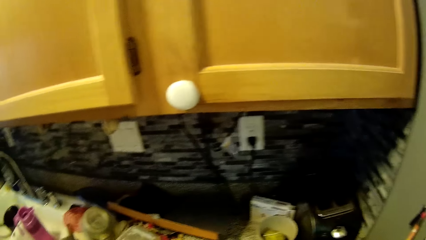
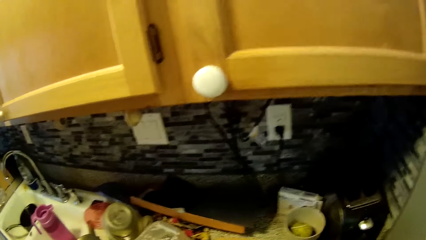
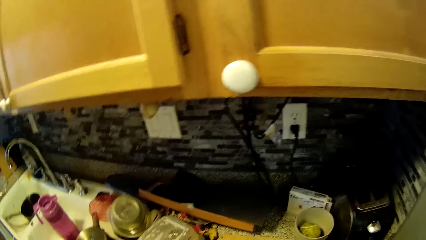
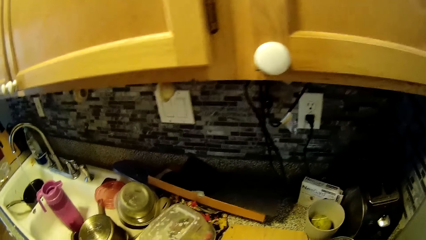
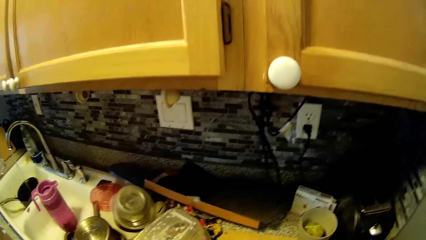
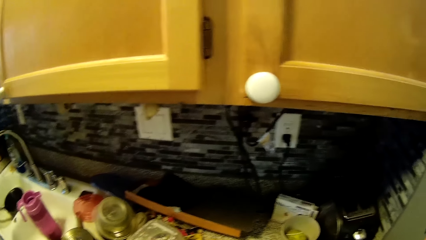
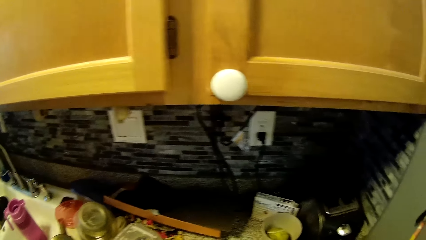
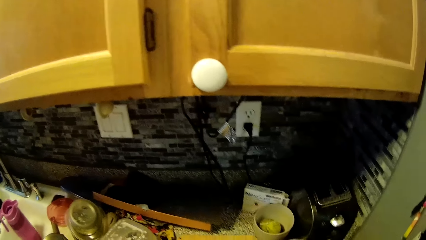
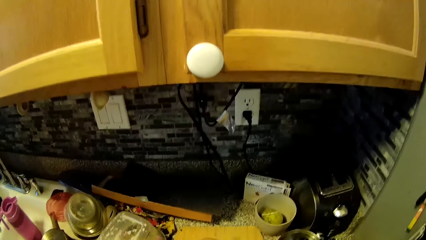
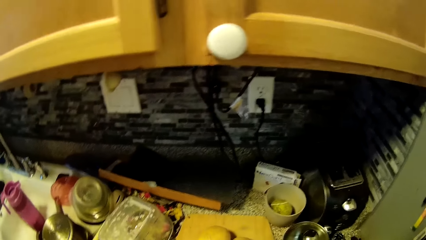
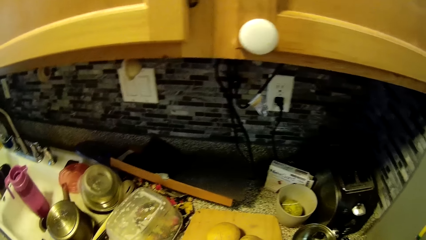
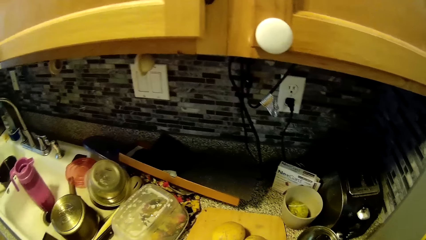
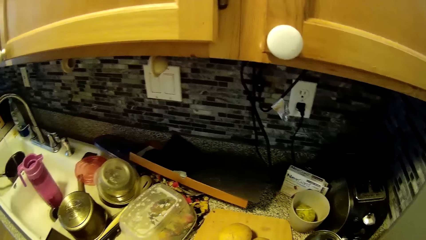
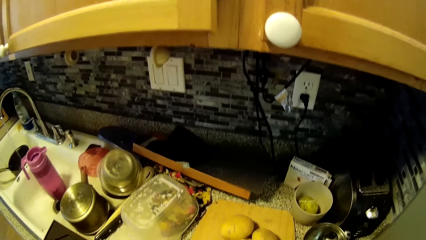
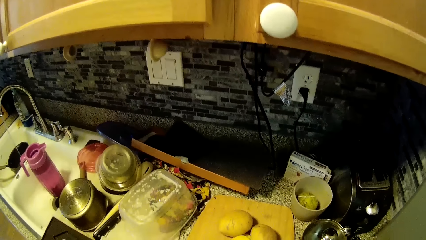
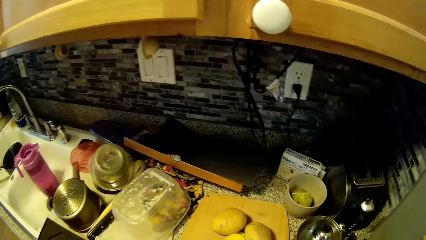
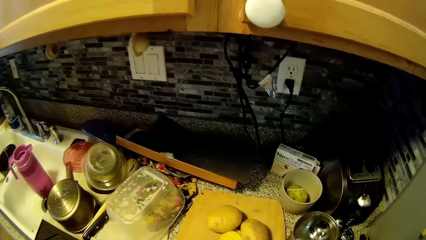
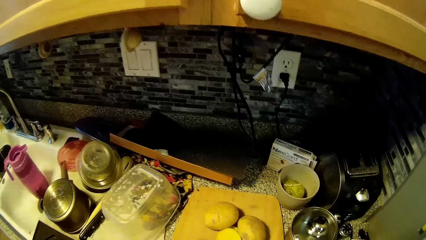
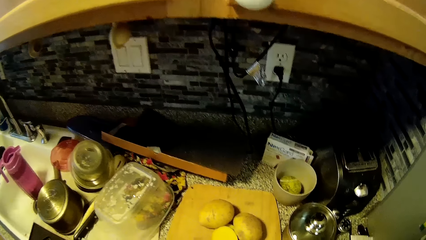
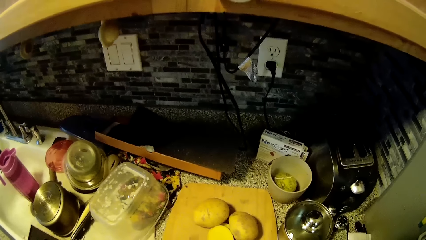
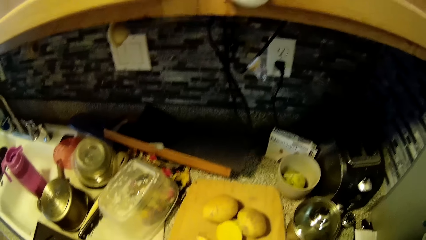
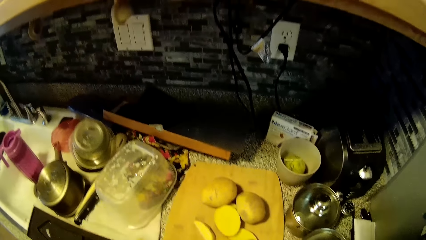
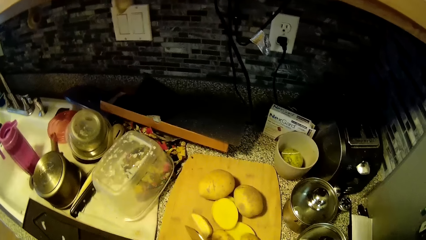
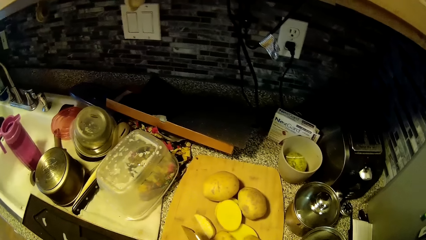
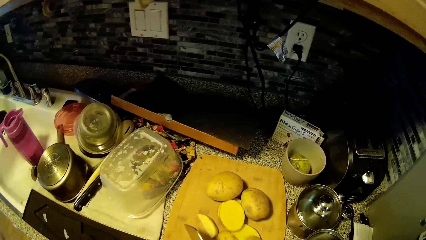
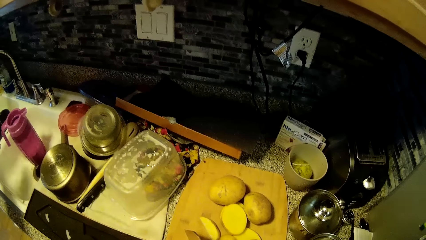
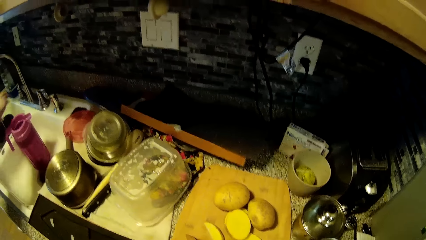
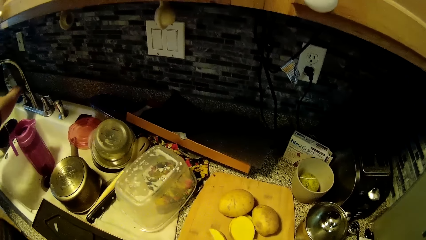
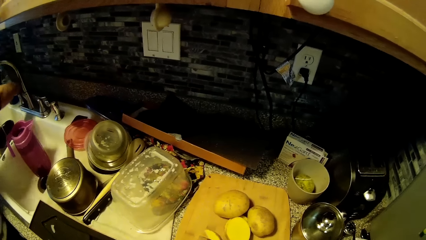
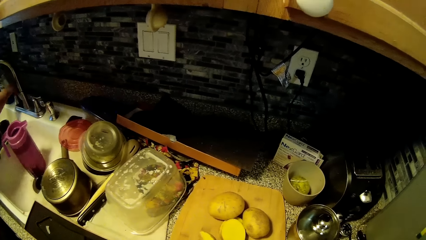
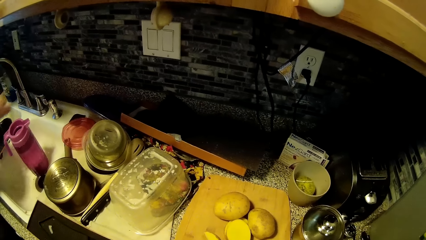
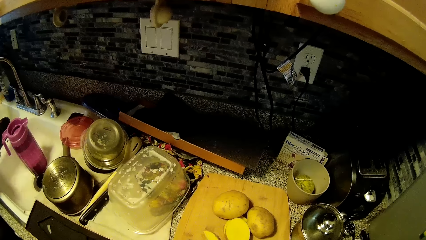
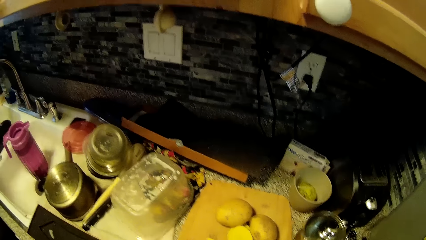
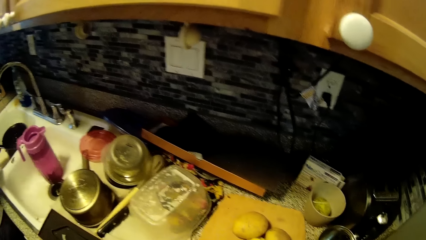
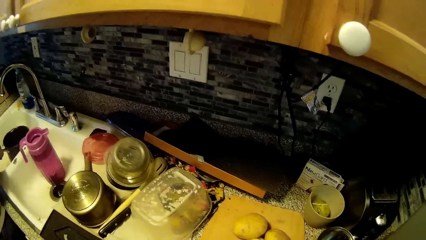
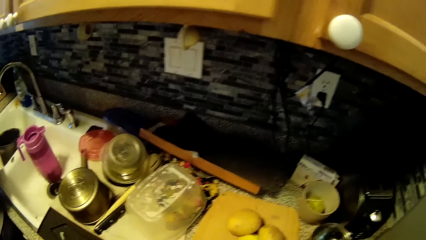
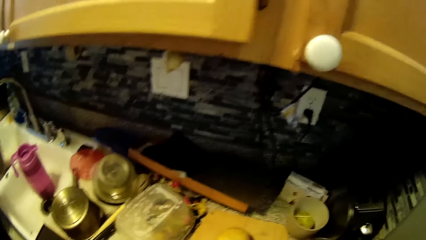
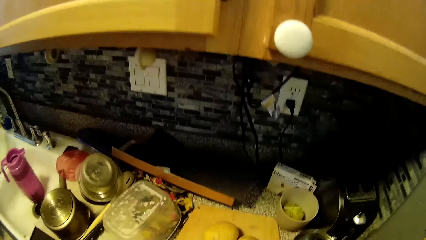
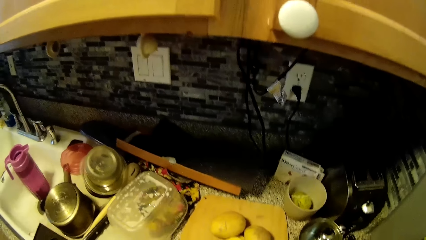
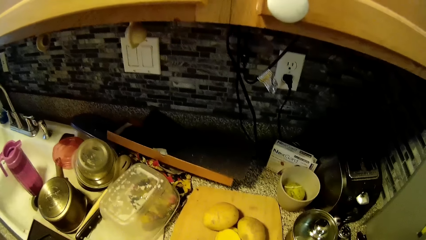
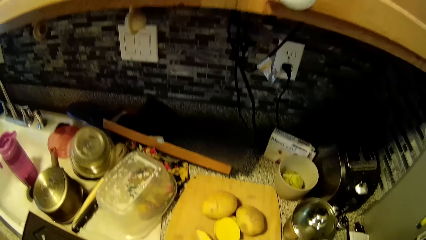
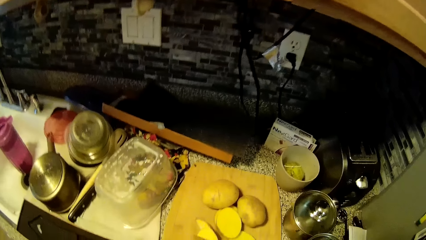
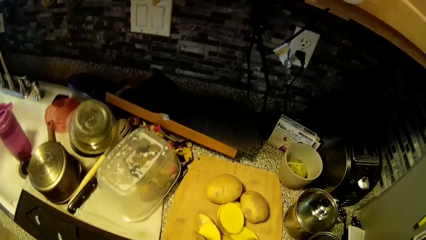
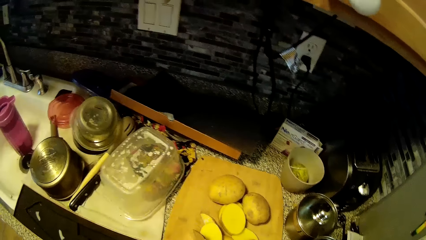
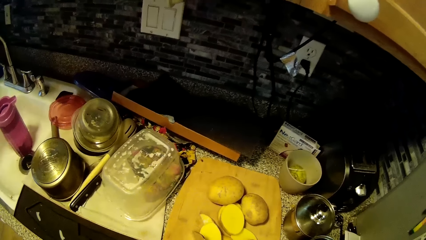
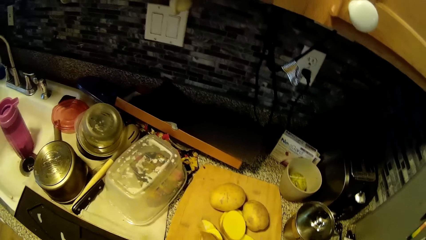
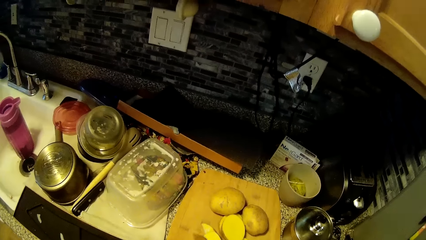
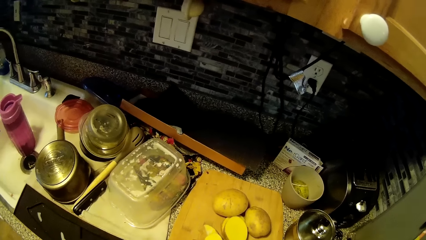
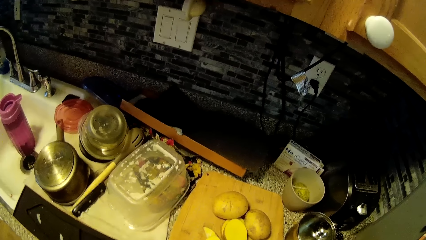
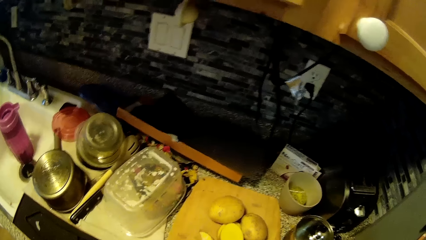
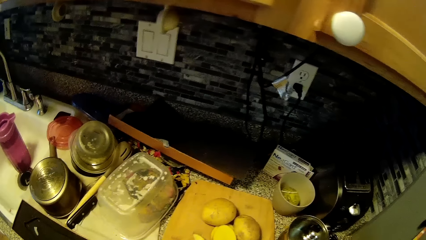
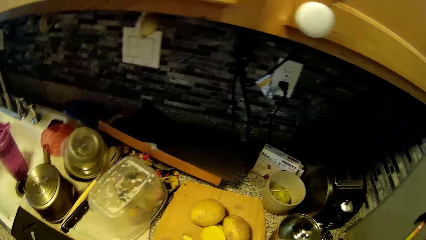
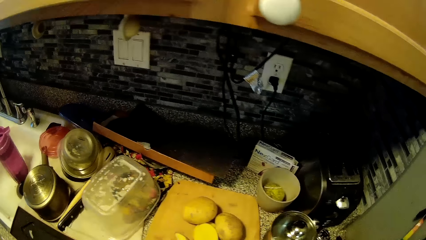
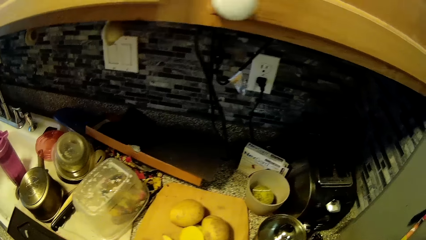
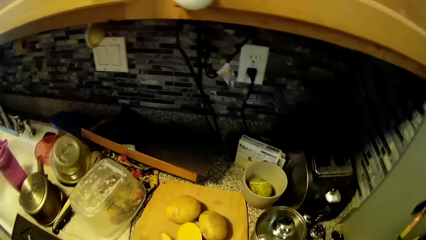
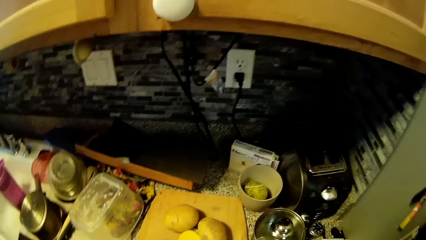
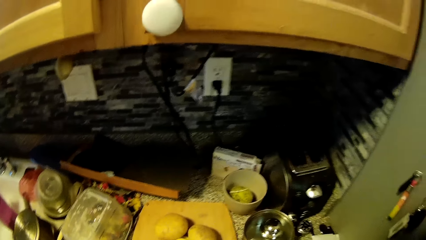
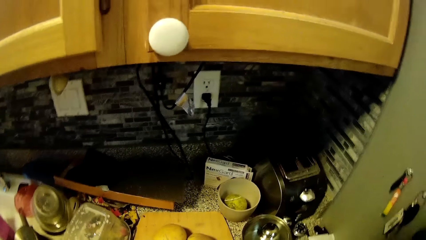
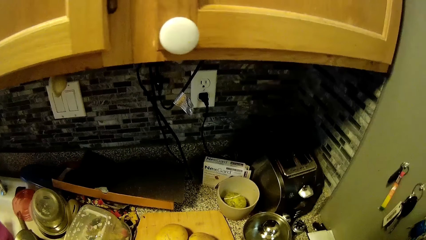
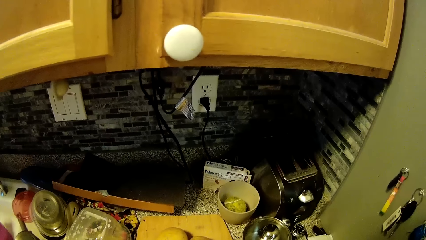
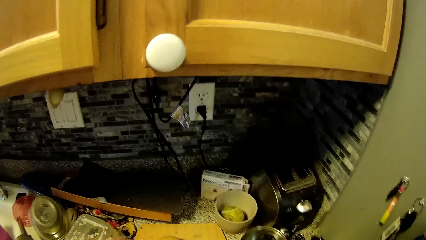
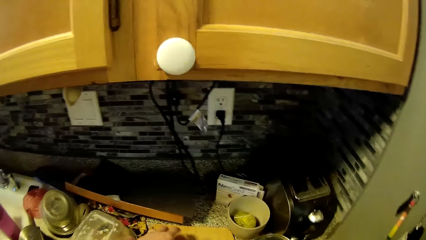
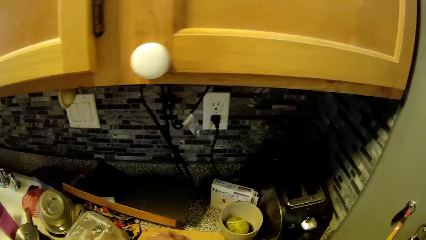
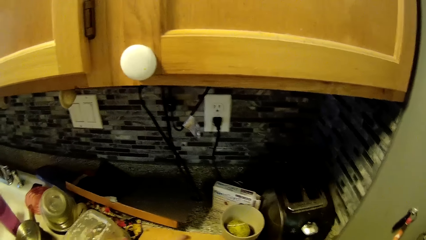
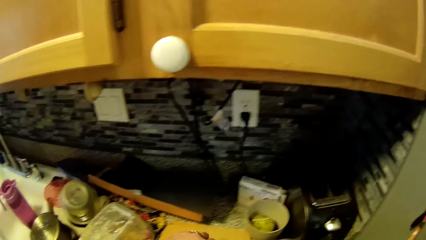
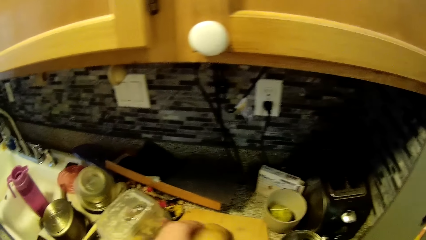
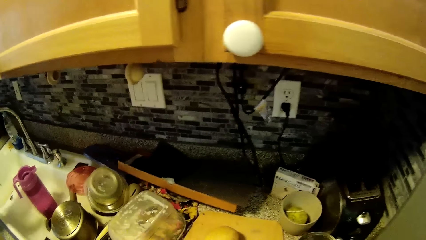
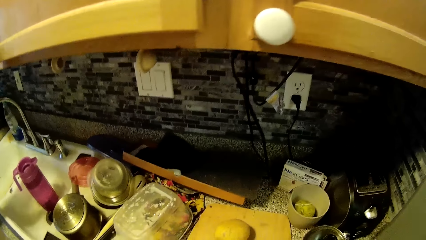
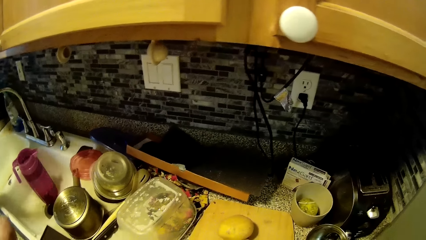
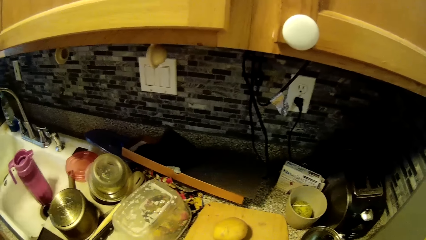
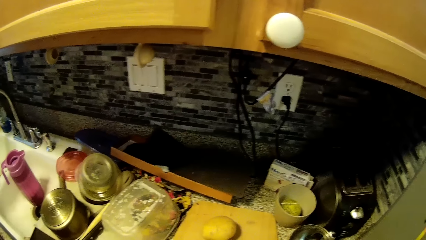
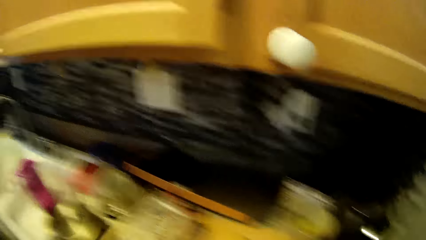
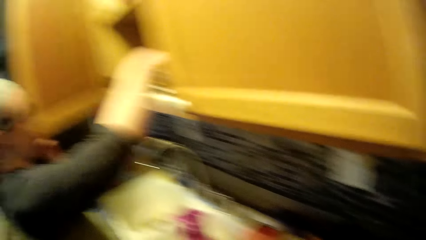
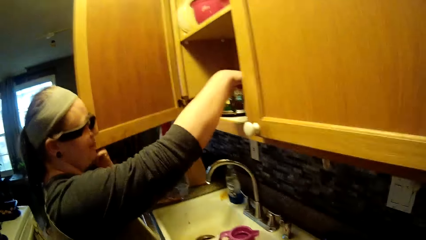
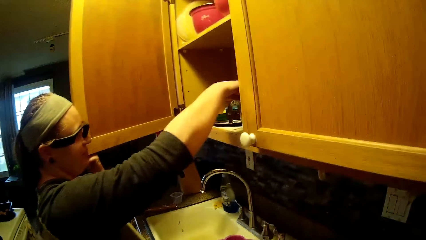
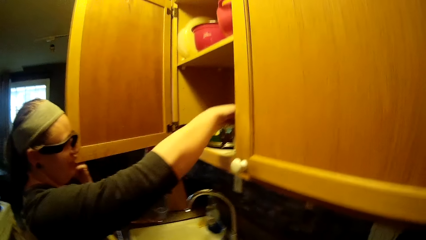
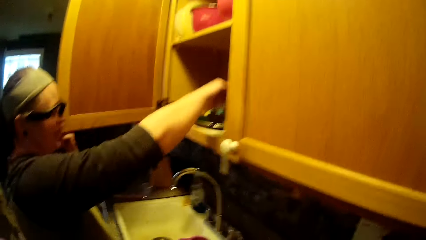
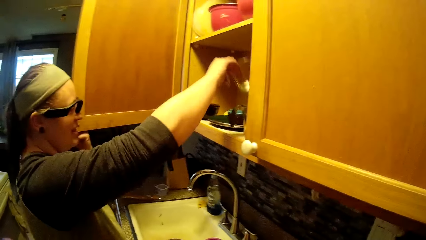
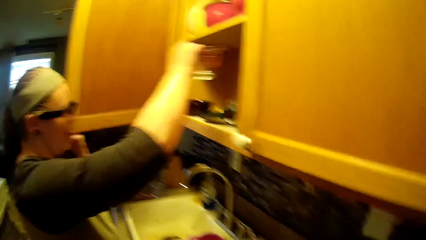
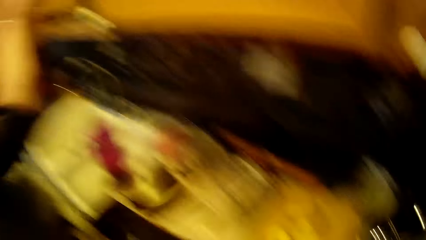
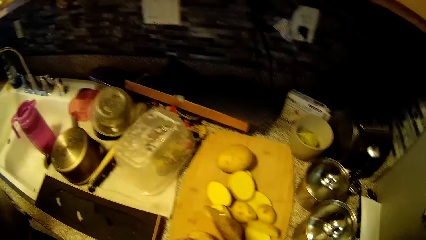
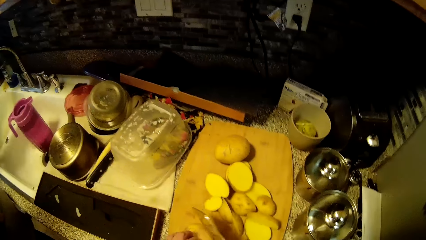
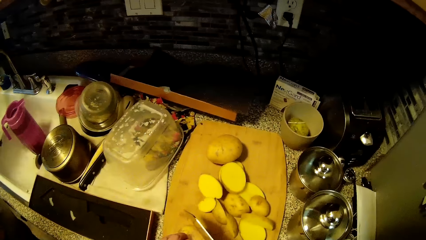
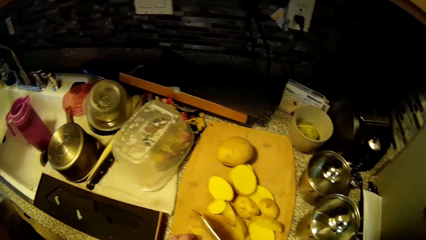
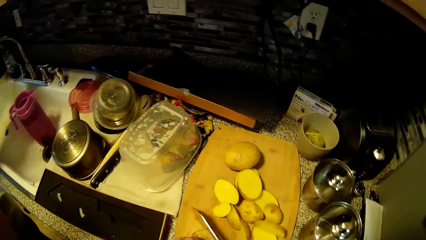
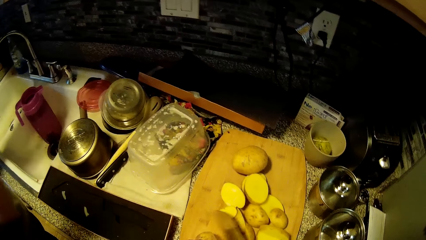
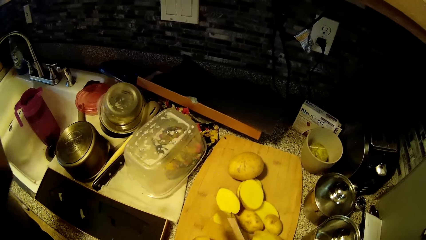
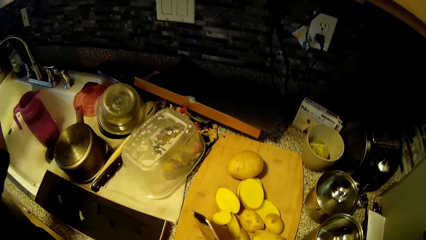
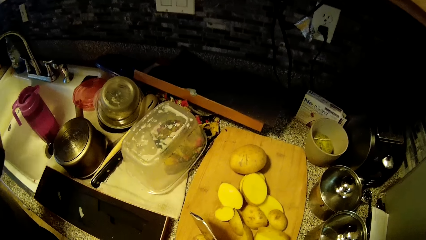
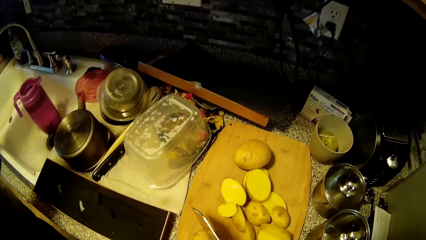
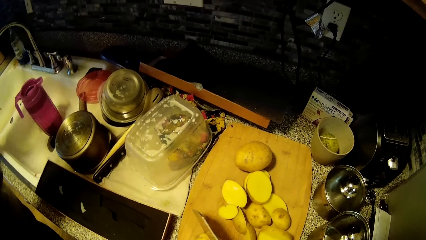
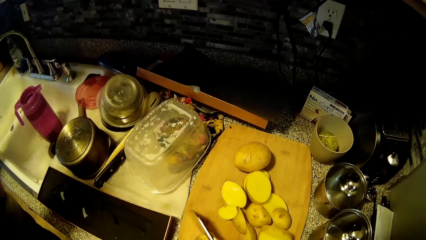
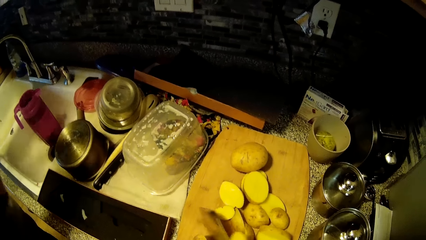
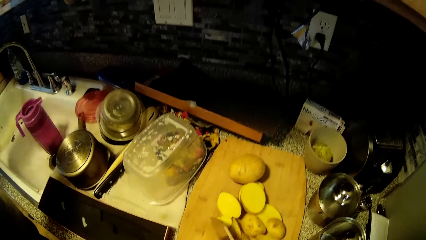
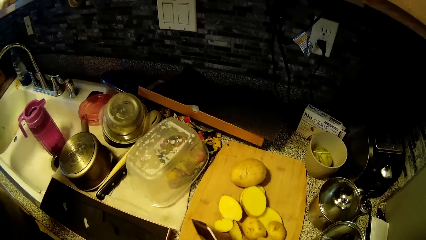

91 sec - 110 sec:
The camera wearer sings in the room. A woman turns off the tap and picks up the pot. The camera wearer chops the potato with the knife. The woman removes the glass from the cabinet. The camera wearer picks the glass from the cabinet. They chop the potato with the knife.
